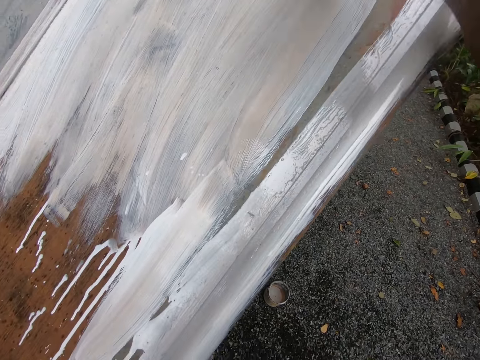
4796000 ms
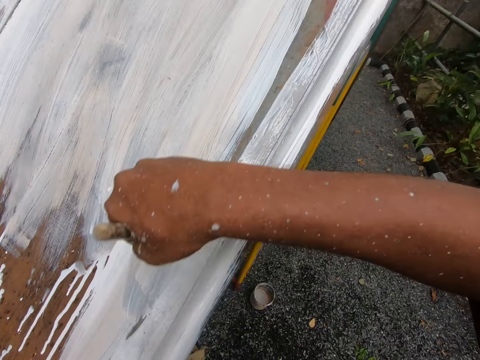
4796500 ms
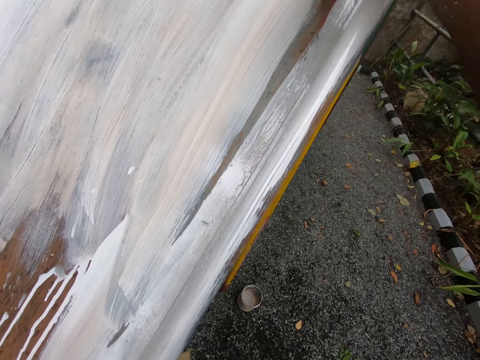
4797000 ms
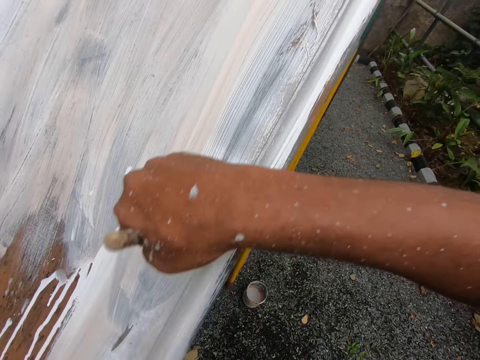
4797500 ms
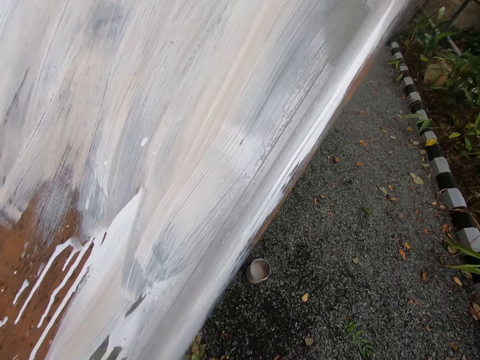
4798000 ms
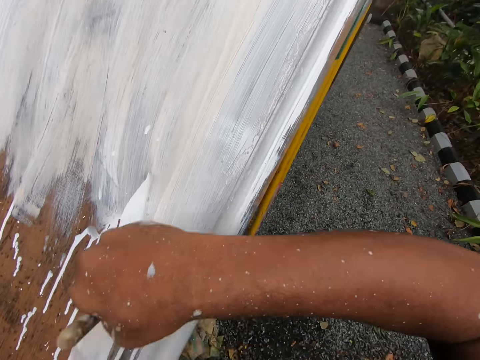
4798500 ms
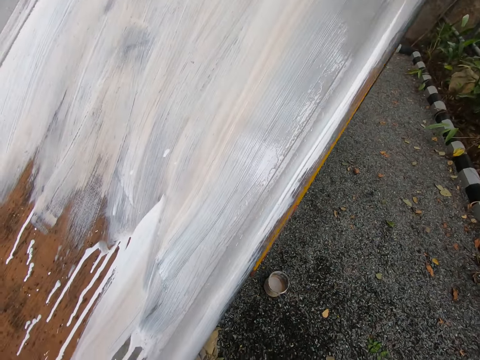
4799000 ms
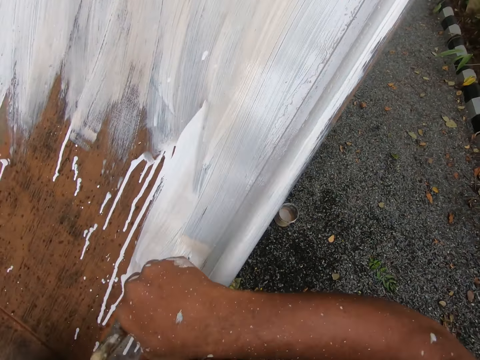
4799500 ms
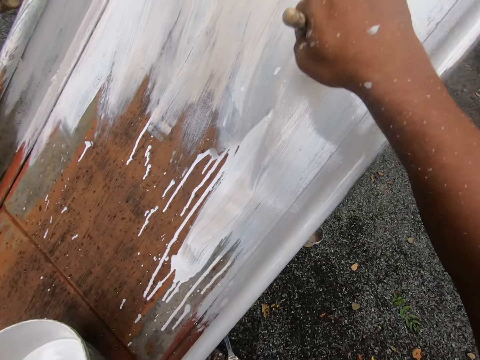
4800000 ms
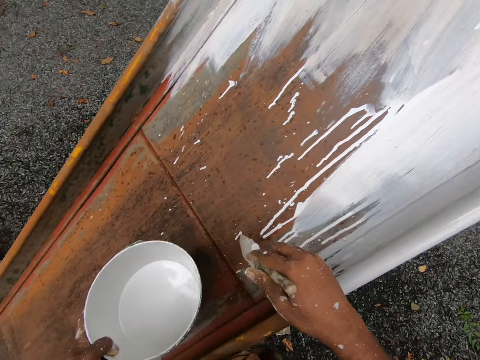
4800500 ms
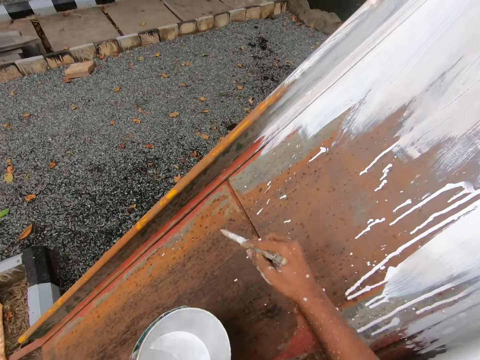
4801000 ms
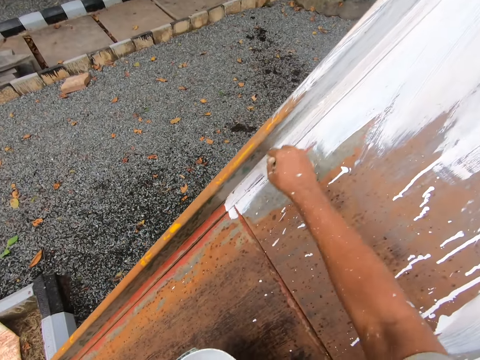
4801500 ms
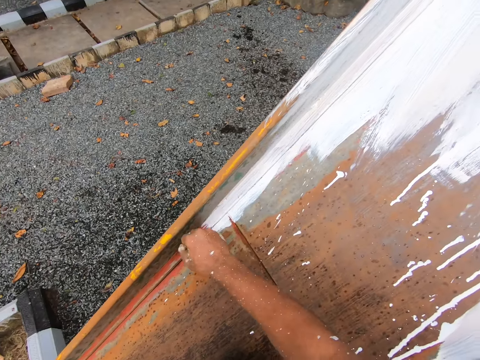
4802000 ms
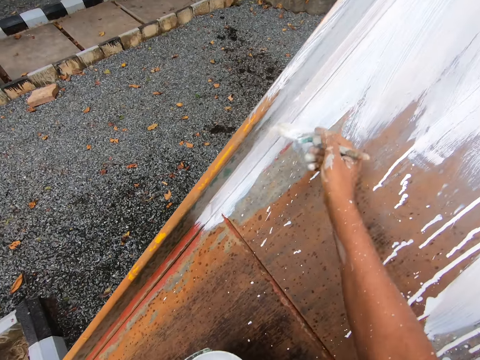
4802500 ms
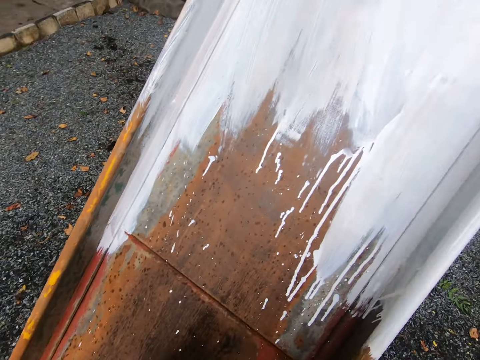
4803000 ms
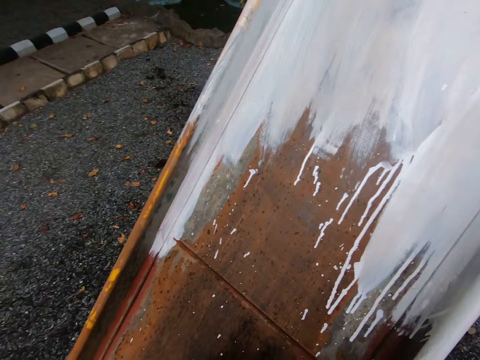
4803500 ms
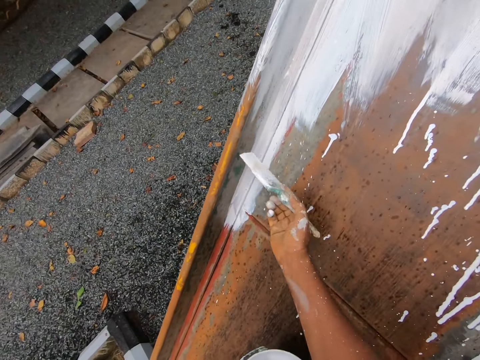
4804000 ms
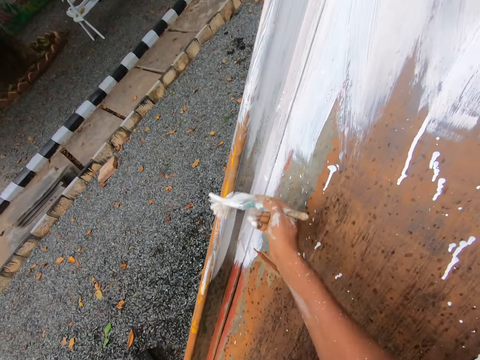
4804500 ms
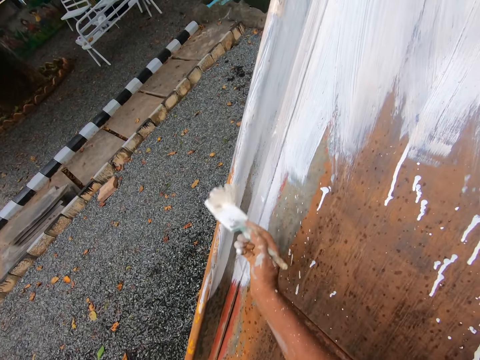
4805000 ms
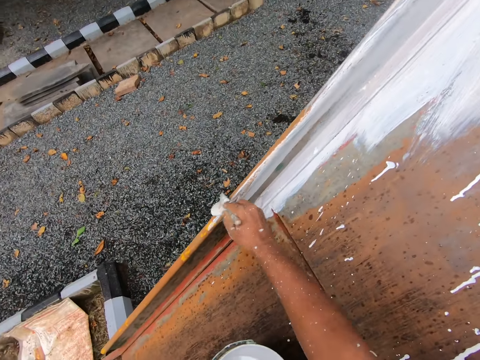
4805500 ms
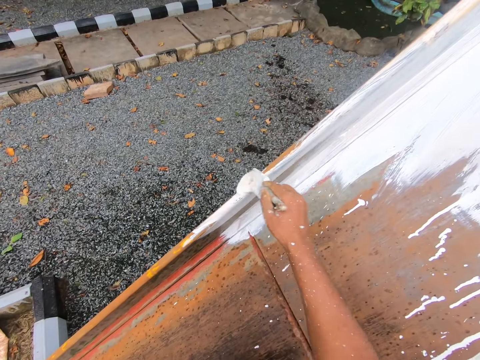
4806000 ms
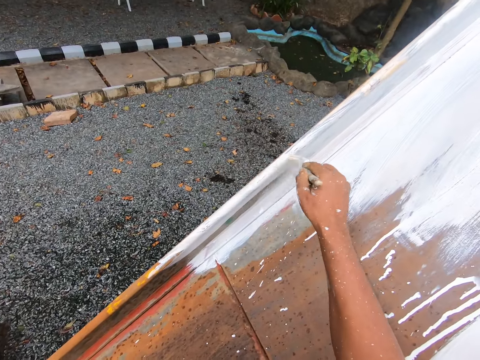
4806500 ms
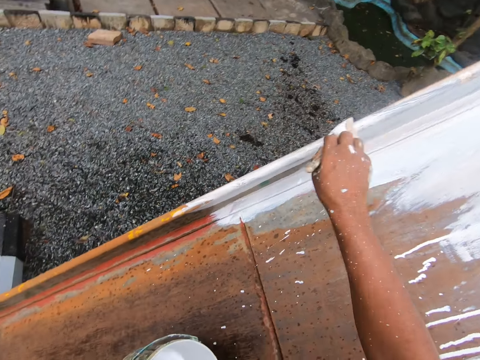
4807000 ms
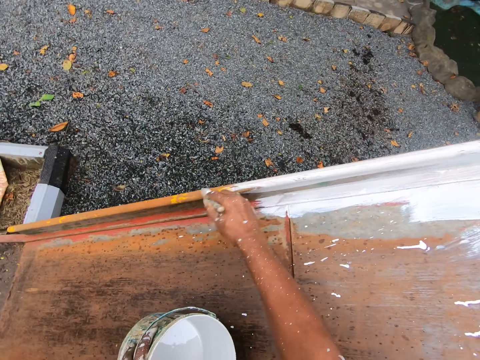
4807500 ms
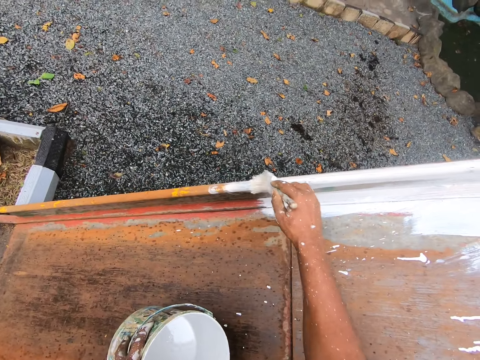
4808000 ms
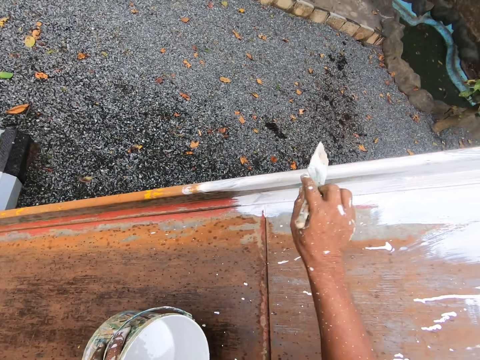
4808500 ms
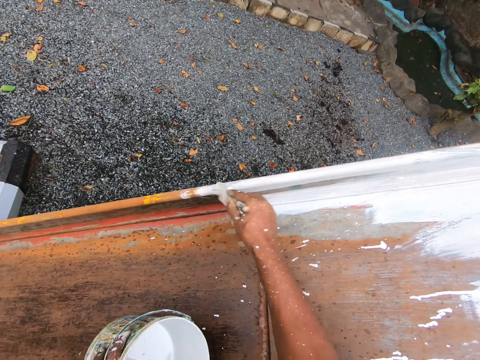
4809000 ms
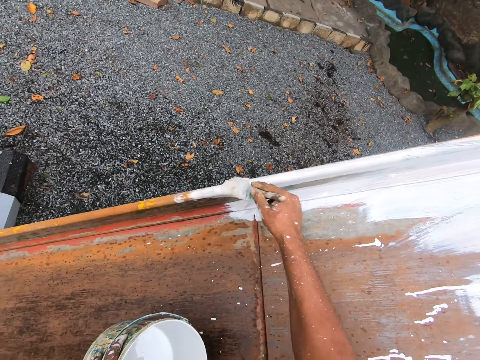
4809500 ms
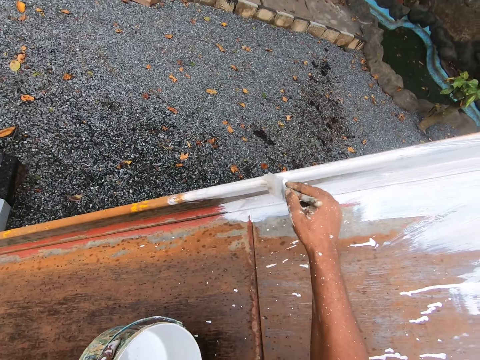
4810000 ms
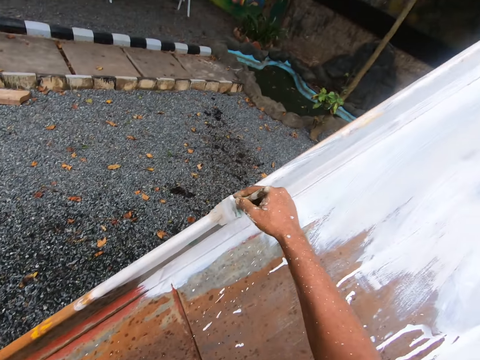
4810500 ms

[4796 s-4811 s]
The camera wearer dips the paint brush in his right hand into the paint bucket. He paints the rail of the playground slide with the paint brush in his right hand.

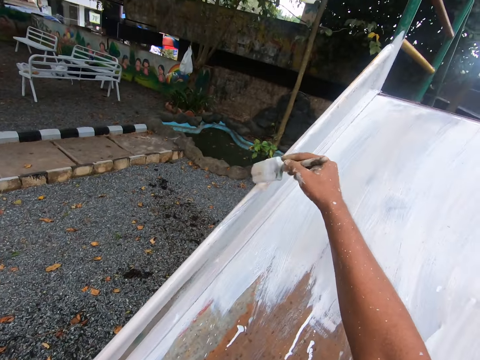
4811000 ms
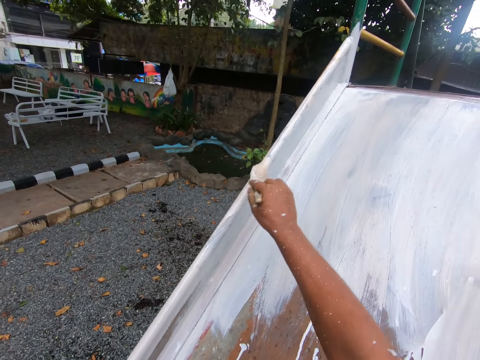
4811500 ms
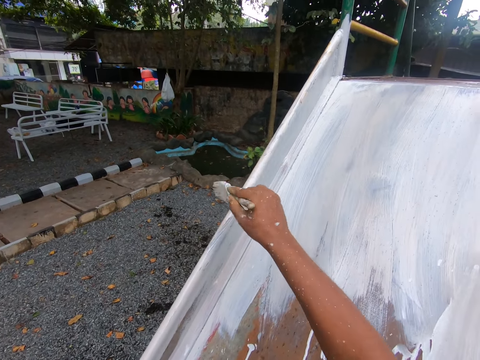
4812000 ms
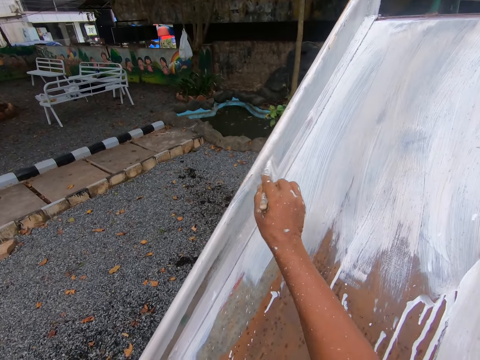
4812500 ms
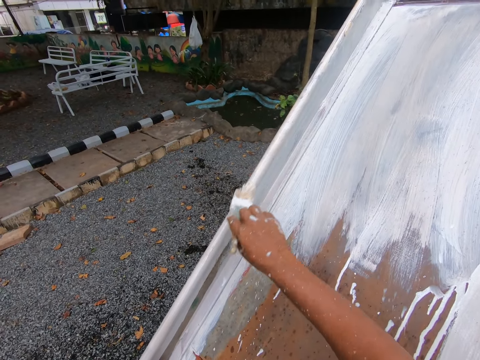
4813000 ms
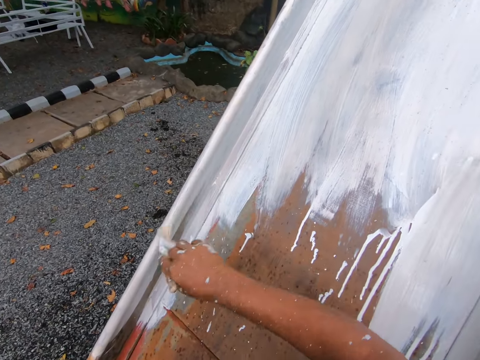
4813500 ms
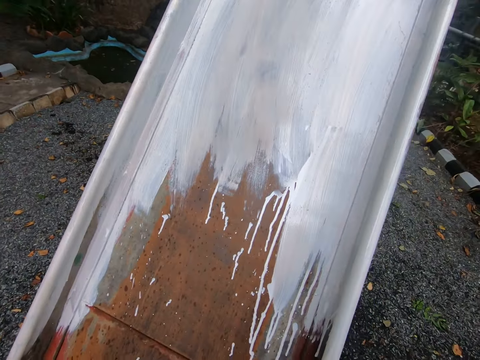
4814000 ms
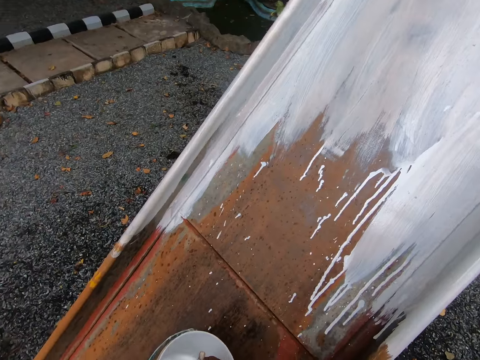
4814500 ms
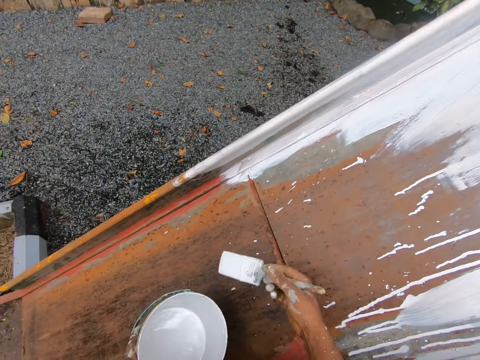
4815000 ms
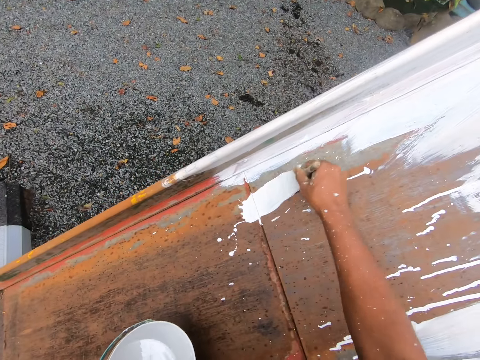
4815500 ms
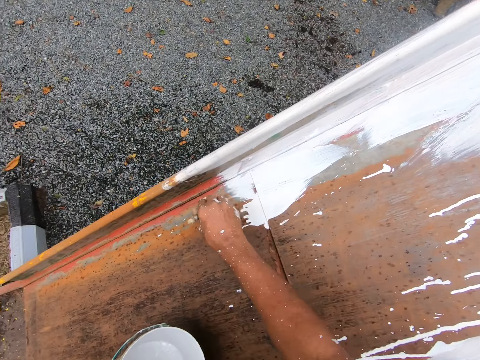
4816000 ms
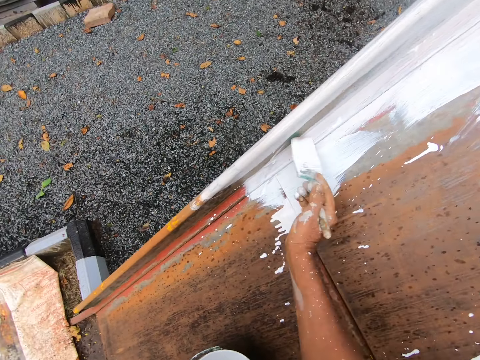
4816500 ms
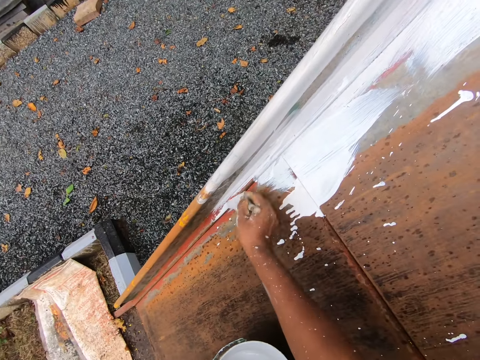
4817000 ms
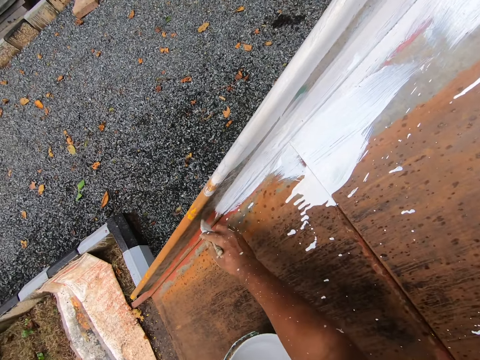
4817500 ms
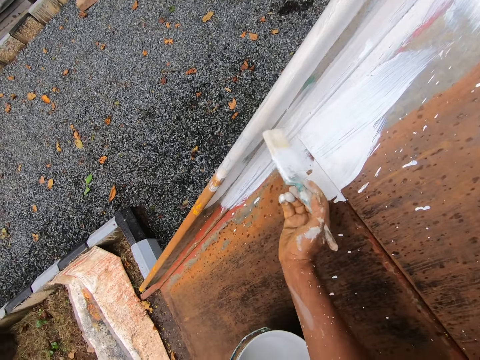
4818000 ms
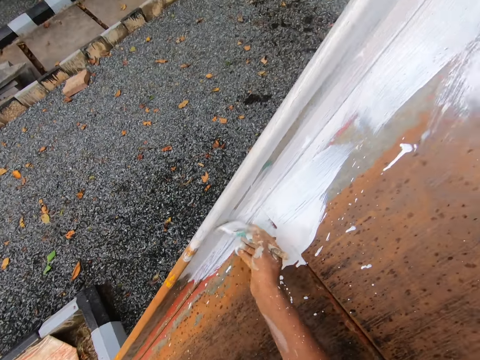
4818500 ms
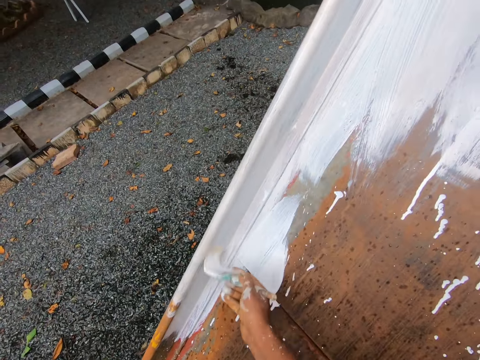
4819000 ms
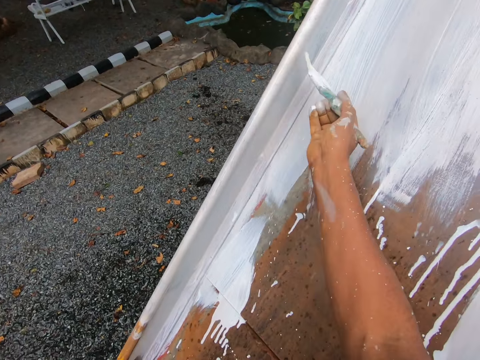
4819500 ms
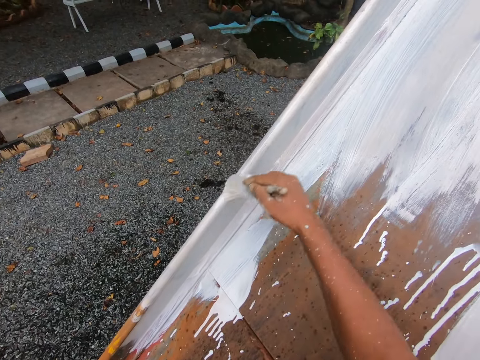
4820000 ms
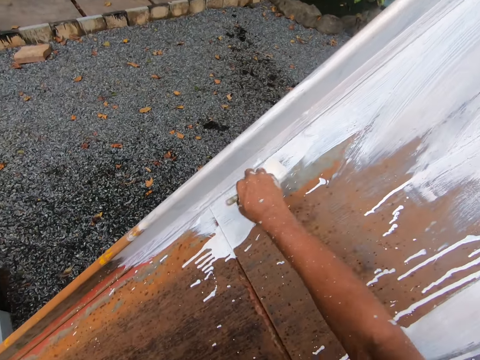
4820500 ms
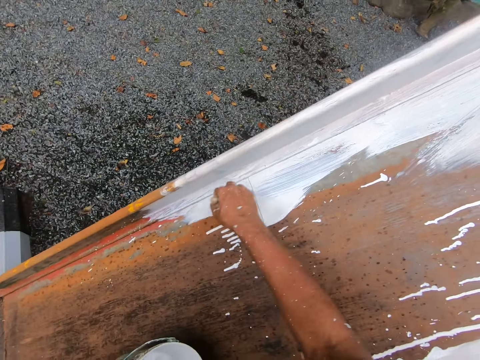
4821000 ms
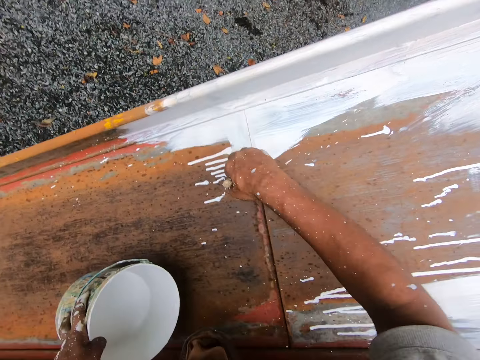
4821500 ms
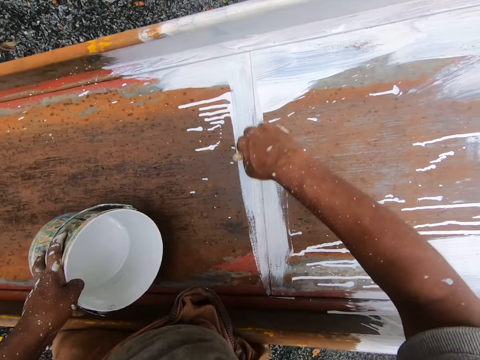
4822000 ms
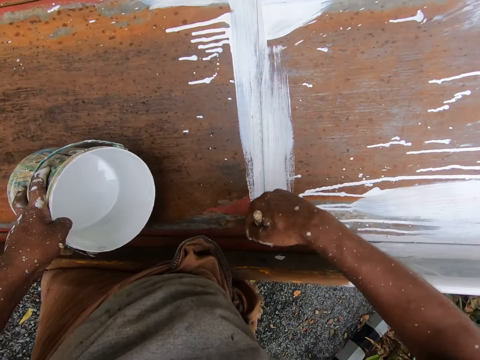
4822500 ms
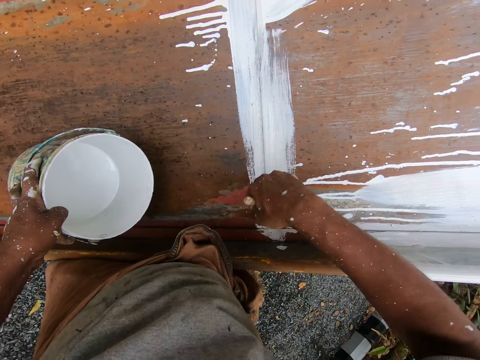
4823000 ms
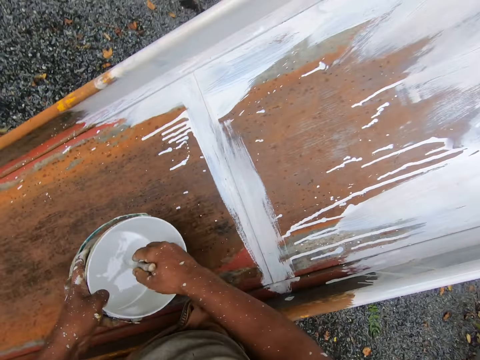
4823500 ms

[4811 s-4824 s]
The camera wearer dips the paint brush in his right hand into the paint bucket. He removes the paint brush from the bucket. He paints the playground slide with the paint brush in his right hand.
